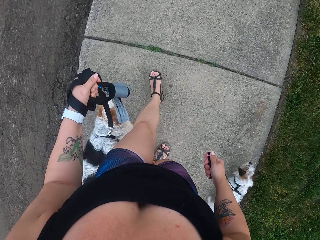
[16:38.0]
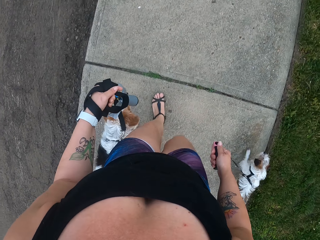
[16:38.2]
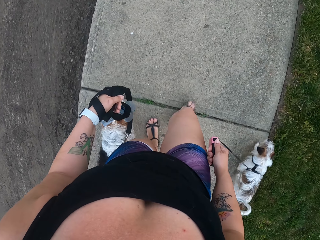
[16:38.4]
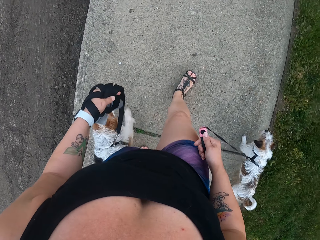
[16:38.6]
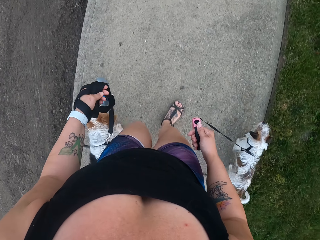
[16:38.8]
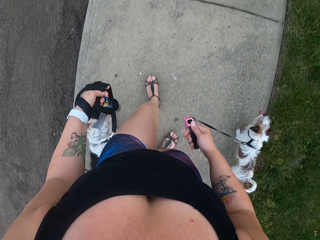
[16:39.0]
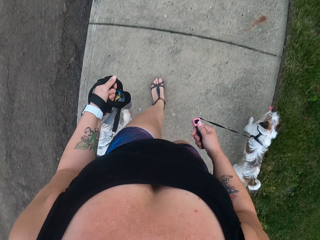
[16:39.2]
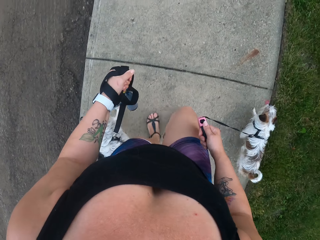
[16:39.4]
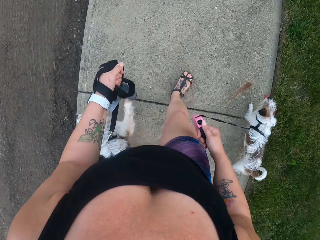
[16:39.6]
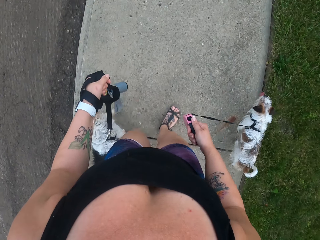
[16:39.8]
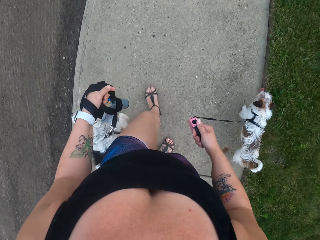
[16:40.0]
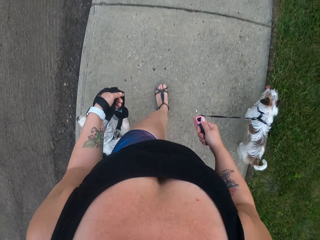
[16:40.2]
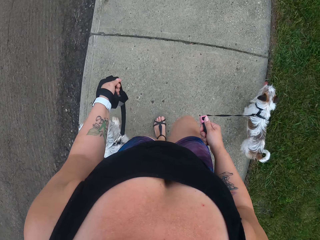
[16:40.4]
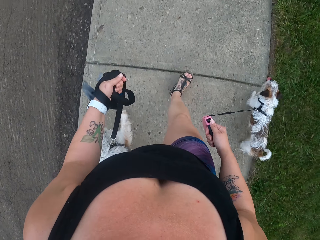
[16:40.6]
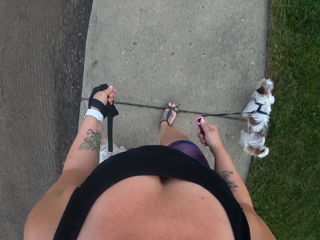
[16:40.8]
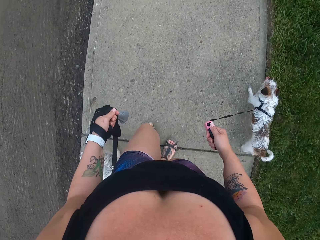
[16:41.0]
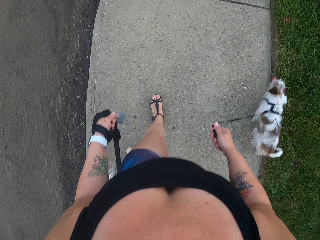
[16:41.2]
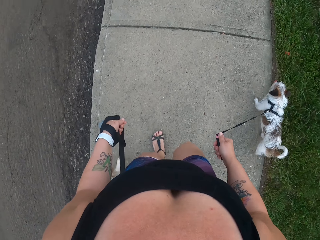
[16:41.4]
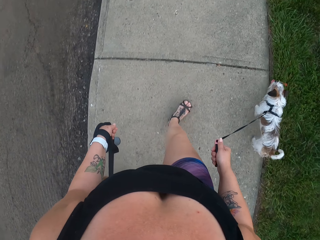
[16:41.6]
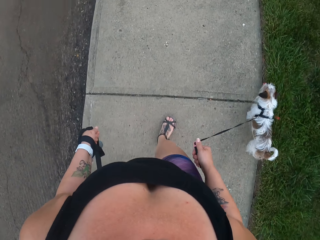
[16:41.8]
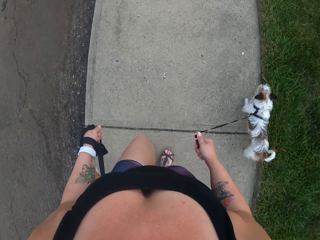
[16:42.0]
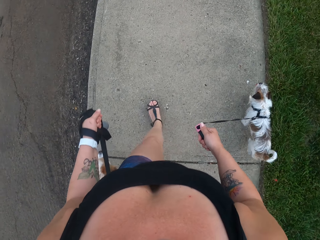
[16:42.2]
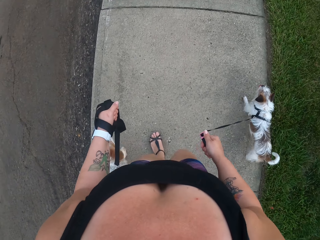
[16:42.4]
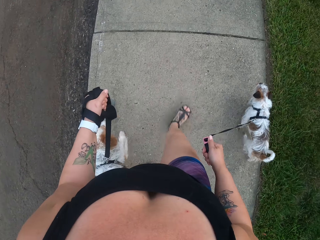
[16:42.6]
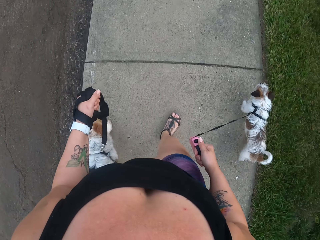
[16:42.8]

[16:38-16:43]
The camera wearer walks around a sidewalk.

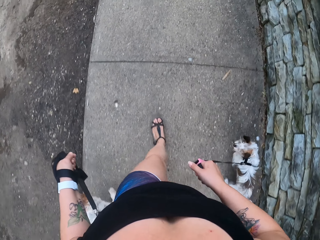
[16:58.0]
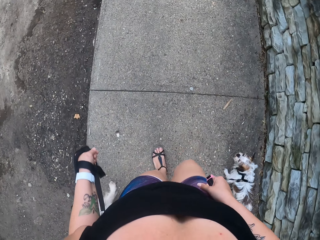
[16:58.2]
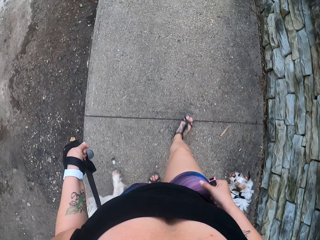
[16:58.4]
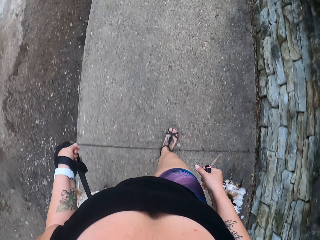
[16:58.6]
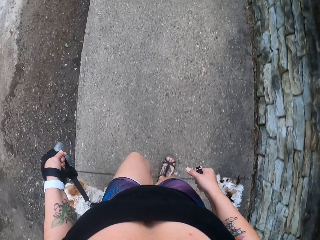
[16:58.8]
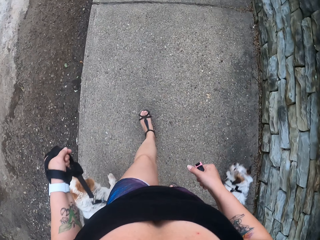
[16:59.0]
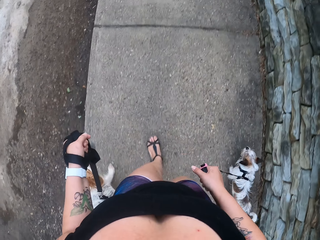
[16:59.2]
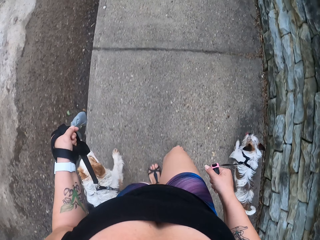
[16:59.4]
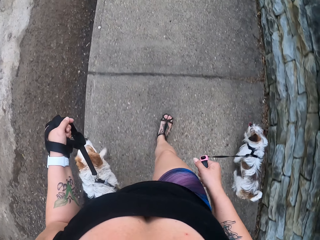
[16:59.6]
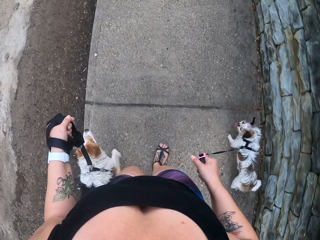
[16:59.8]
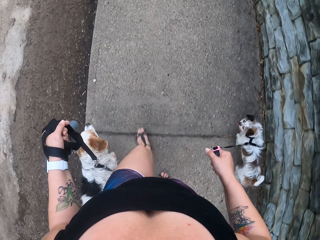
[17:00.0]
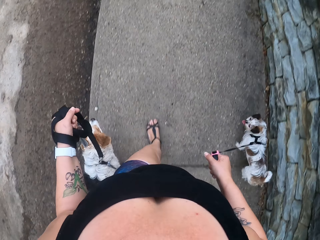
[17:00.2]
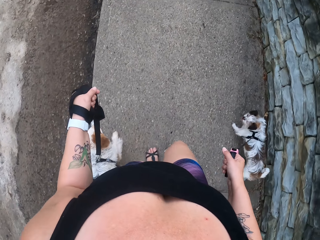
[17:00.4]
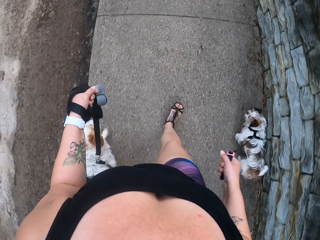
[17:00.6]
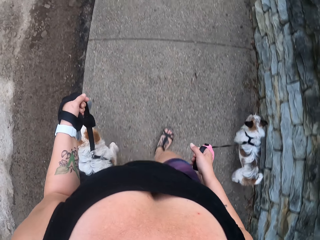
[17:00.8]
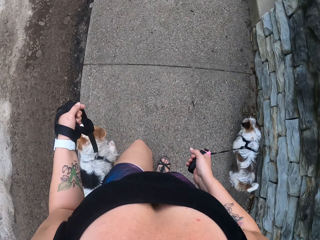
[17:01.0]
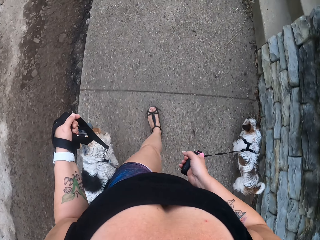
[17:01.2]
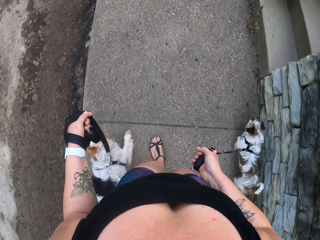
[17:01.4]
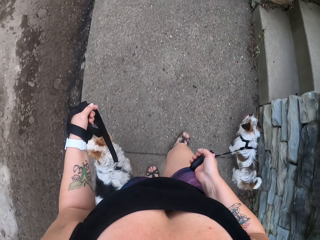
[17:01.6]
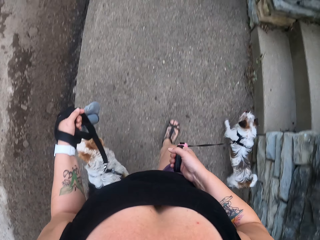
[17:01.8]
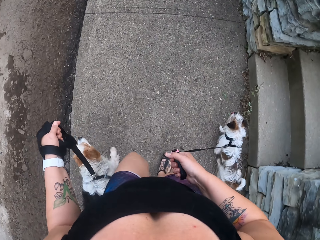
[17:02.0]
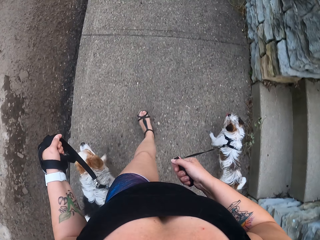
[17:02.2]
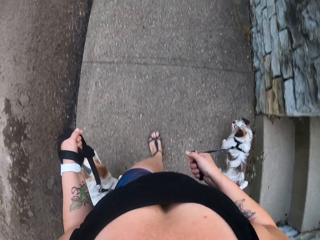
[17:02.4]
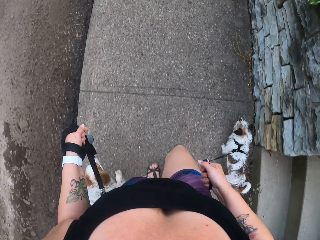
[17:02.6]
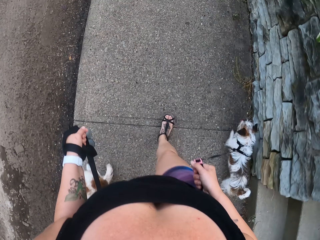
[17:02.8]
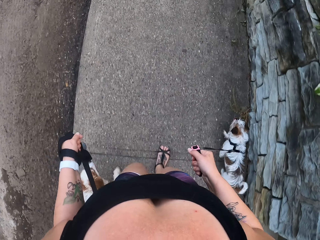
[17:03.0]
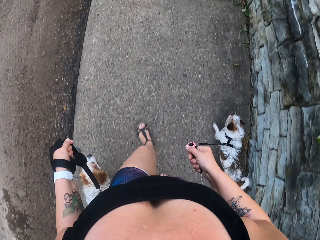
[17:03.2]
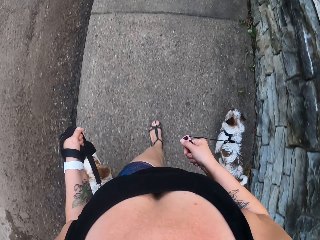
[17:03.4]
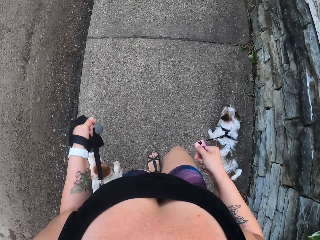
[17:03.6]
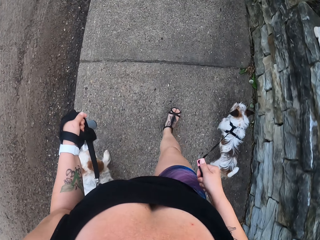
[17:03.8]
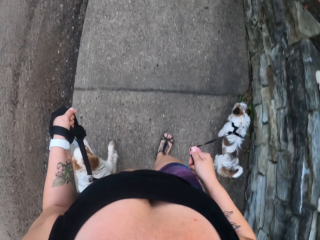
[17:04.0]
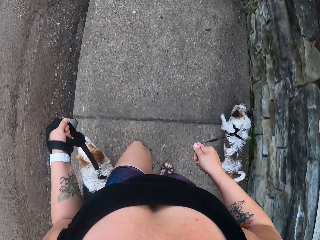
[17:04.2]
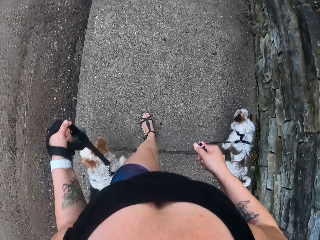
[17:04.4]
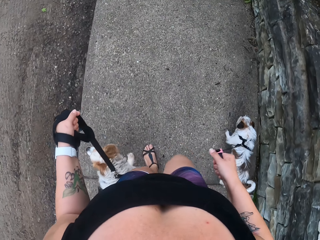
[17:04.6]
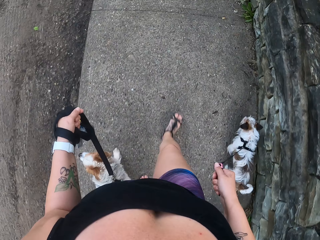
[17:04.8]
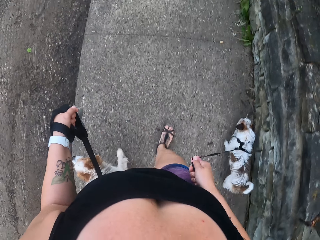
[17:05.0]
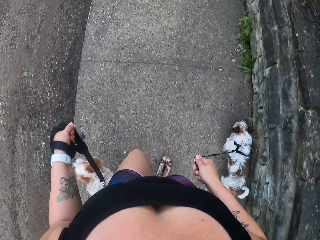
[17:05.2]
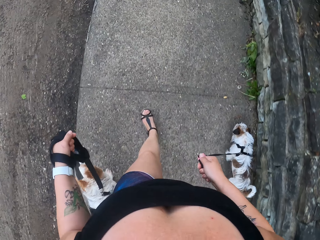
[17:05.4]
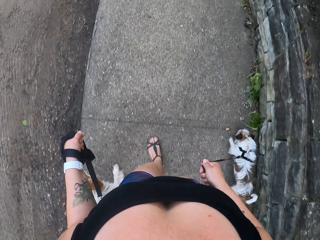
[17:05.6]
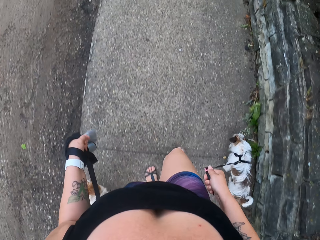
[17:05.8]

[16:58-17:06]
The camera wearer adjusts a dog leash on a dog with a hand. They walk around a sidewalk.

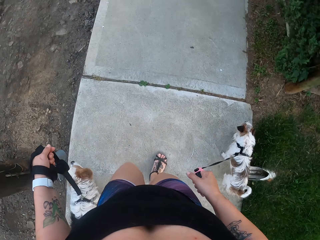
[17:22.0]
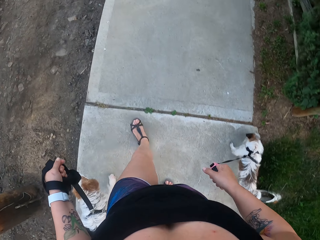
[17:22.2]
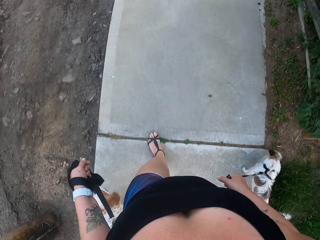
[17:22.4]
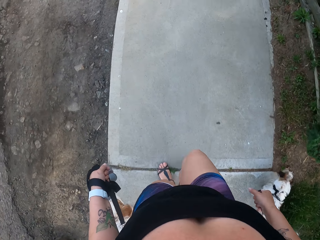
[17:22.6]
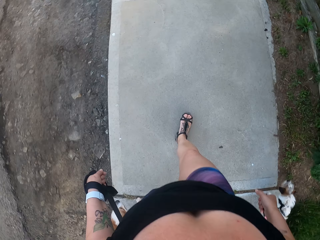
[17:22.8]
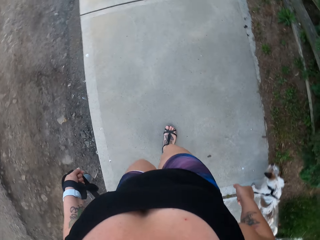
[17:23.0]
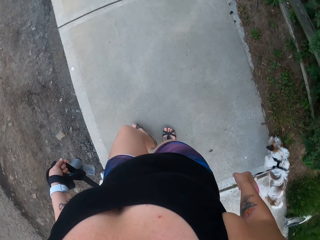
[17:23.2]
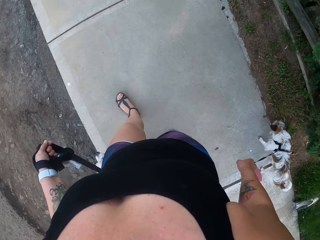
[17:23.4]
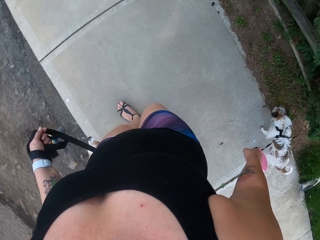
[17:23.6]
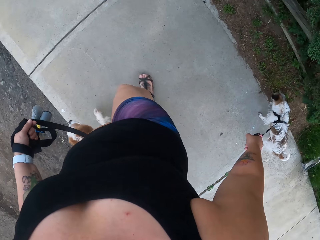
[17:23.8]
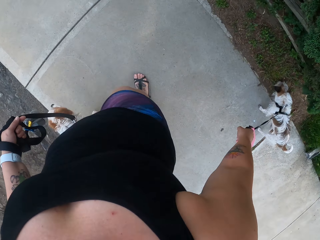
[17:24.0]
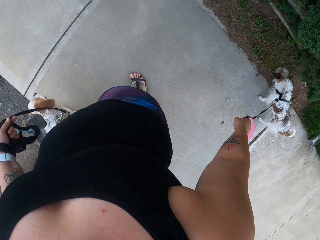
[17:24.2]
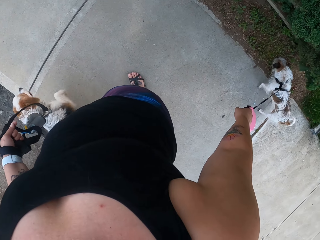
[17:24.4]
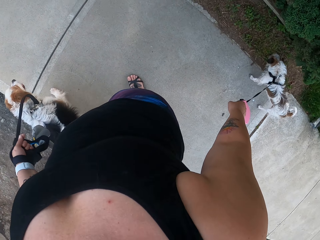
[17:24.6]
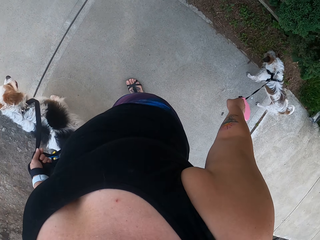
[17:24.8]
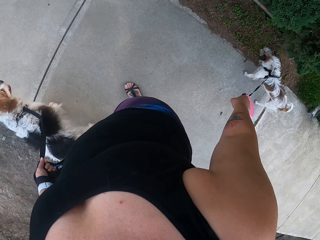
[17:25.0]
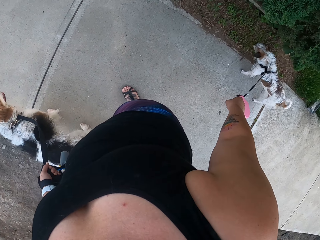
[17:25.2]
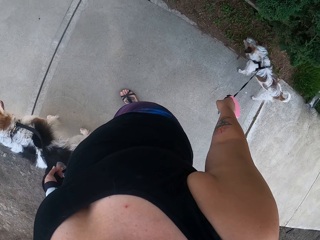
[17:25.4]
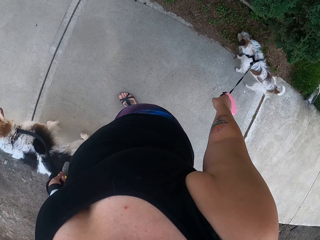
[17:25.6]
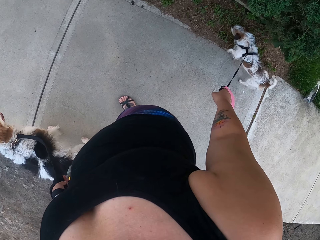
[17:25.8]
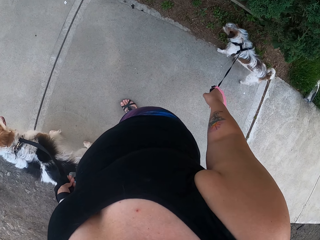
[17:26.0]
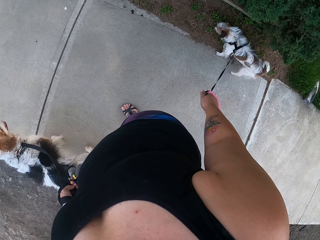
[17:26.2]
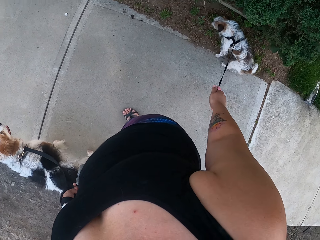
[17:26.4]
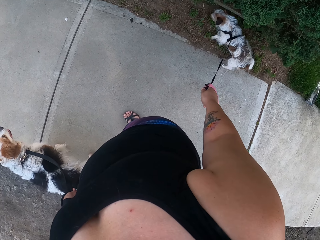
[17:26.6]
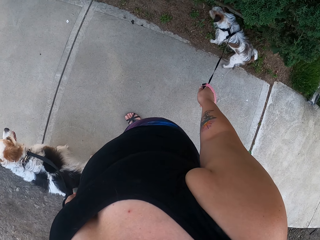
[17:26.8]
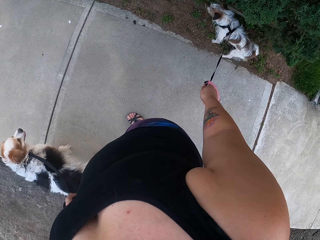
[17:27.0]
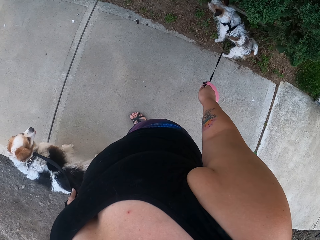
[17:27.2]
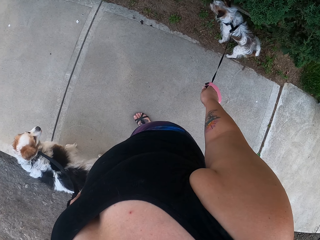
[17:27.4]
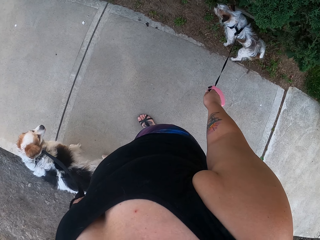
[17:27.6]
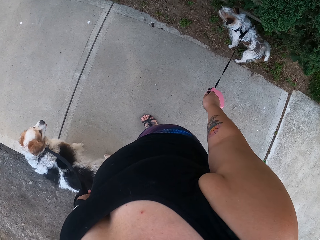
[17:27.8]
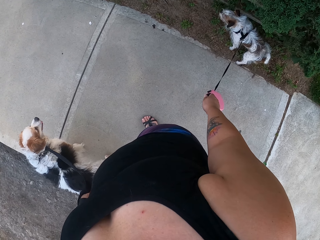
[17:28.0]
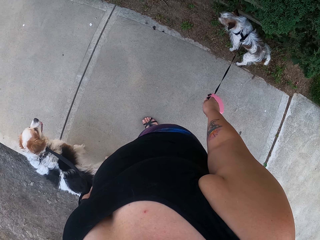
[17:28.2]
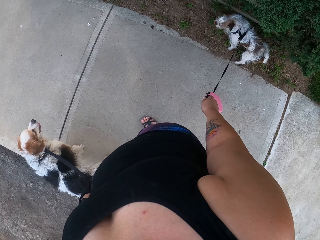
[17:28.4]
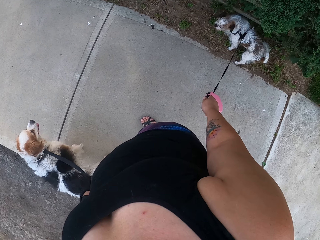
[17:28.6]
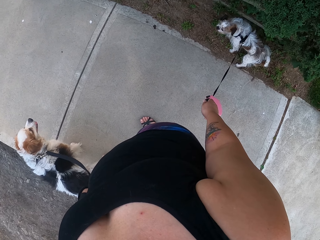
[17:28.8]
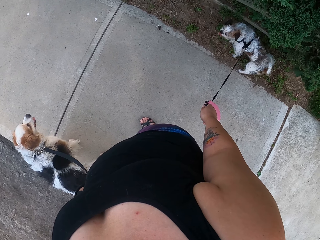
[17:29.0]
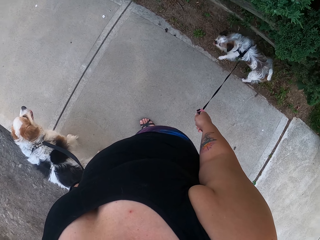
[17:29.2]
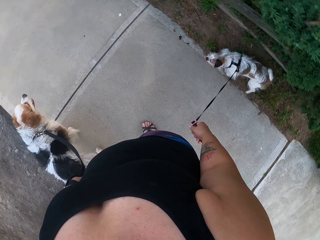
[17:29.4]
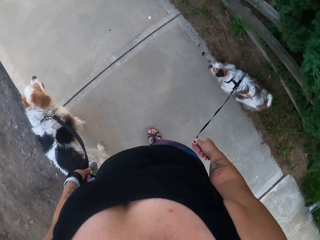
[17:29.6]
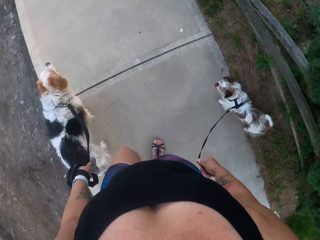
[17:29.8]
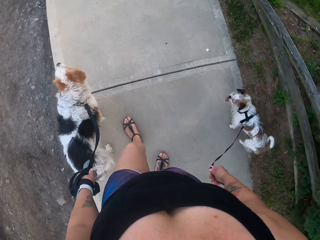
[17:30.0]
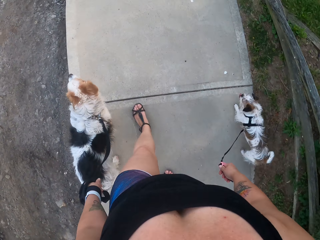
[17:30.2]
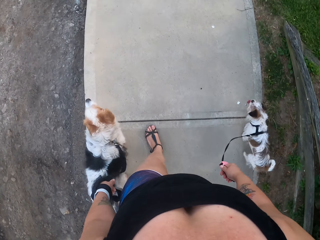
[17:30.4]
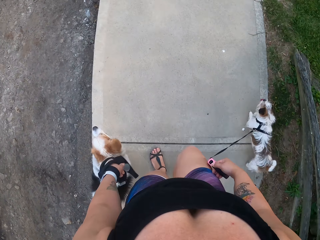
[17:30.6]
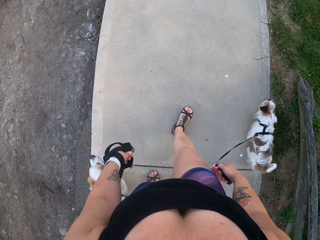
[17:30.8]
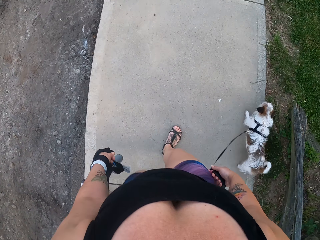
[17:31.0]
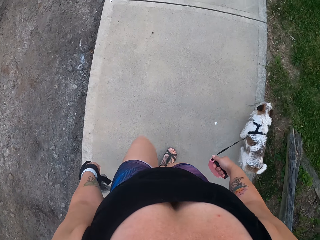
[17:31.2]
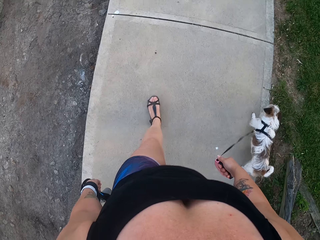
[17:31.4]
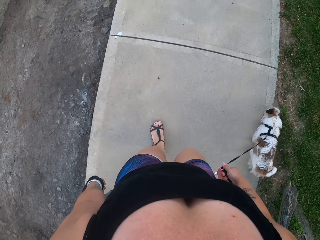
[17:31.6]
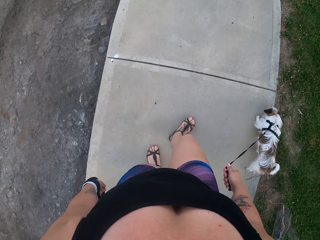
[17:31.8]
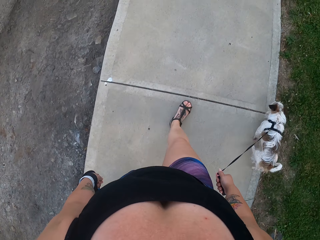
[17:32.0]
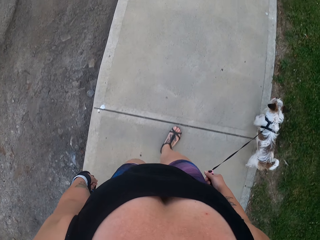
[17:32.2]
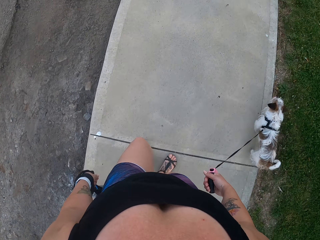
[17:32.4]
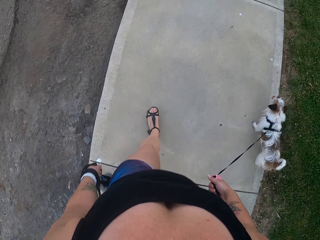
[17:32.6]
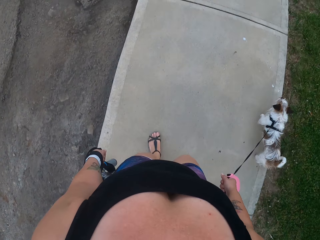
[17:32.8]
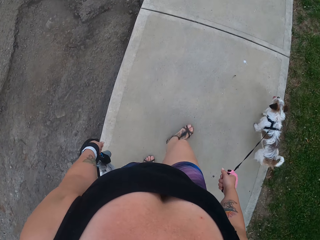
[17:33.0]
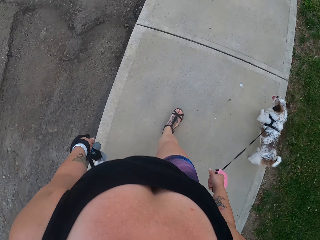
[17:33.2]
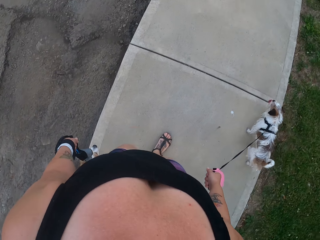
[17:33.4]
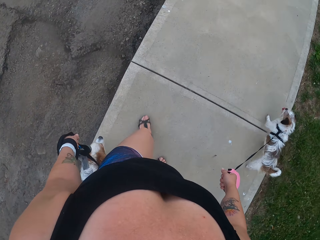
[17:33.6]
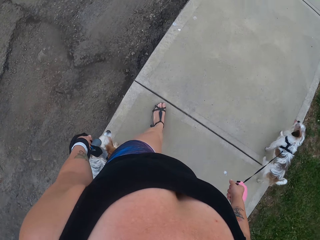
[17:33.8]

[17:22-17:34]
The camera wearer pulls the dog standing on the footpath. They stand on the sidewalk. They pull the dogs on the footpath. They walk around the sidewalk.
